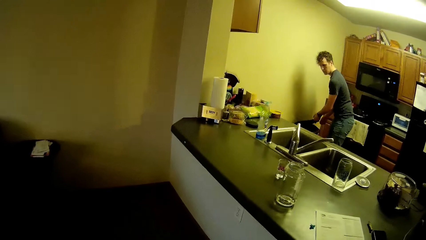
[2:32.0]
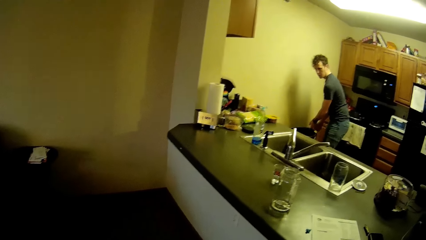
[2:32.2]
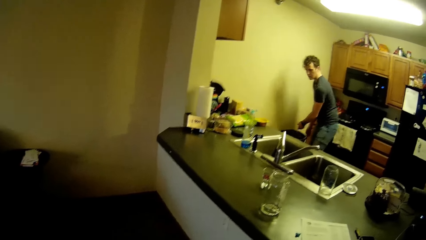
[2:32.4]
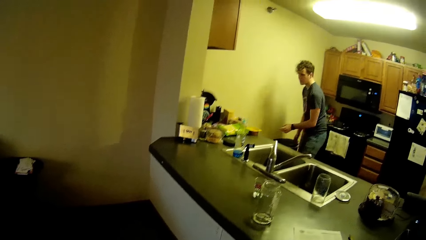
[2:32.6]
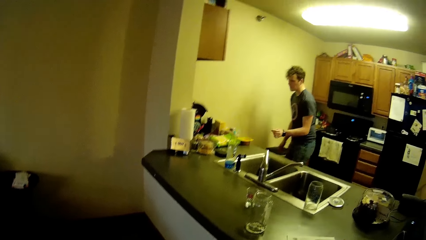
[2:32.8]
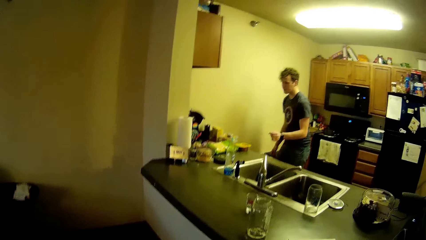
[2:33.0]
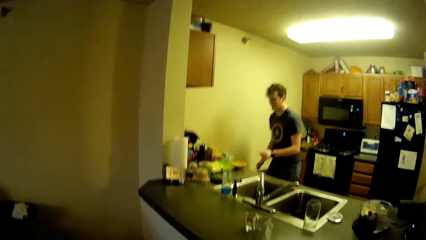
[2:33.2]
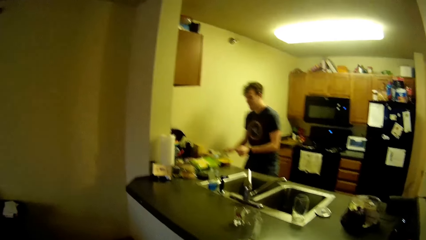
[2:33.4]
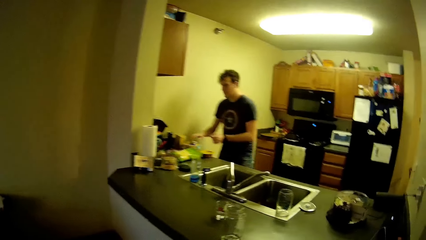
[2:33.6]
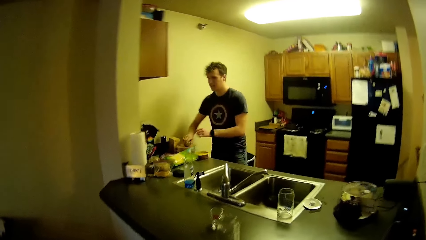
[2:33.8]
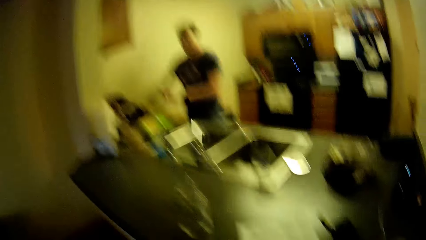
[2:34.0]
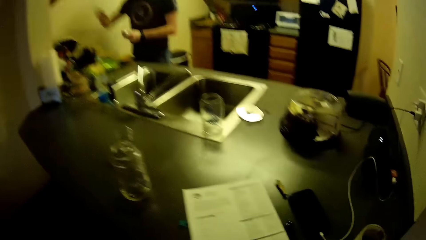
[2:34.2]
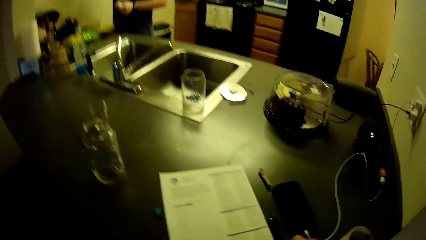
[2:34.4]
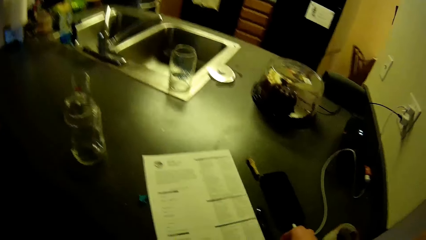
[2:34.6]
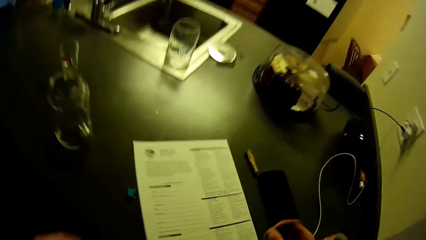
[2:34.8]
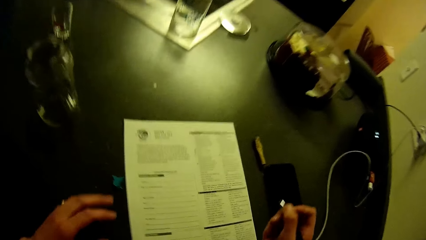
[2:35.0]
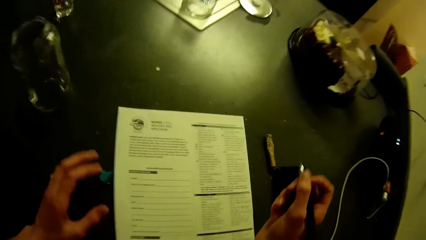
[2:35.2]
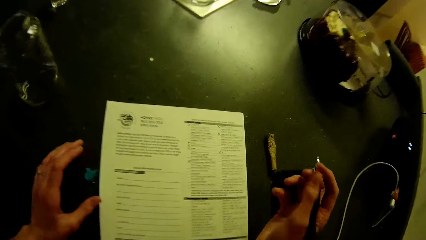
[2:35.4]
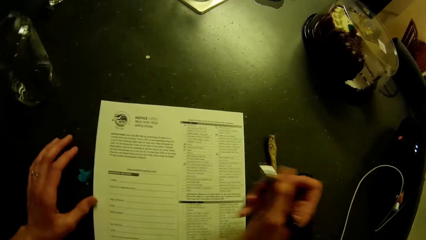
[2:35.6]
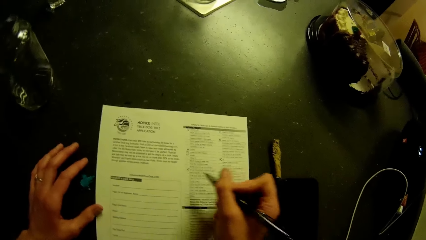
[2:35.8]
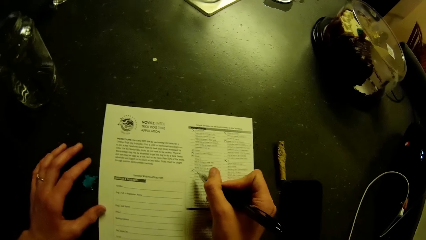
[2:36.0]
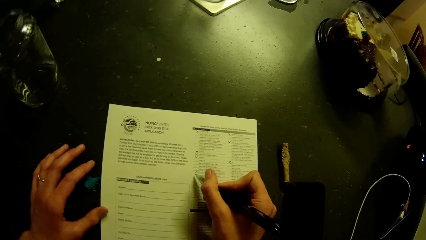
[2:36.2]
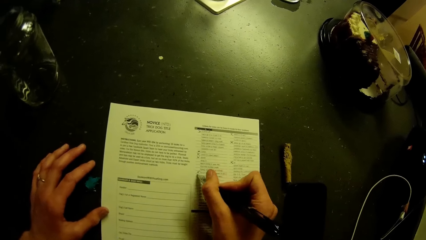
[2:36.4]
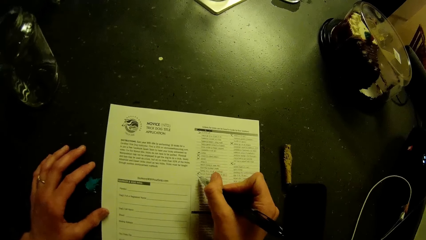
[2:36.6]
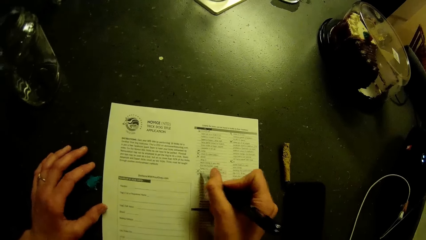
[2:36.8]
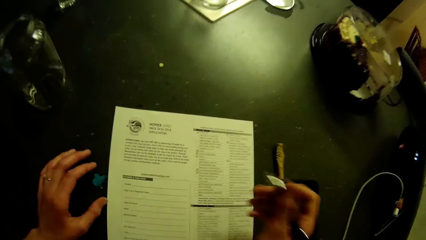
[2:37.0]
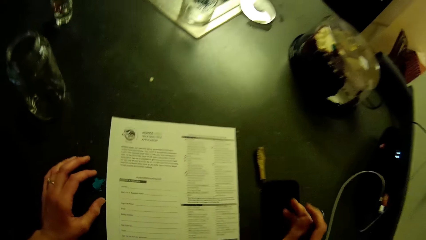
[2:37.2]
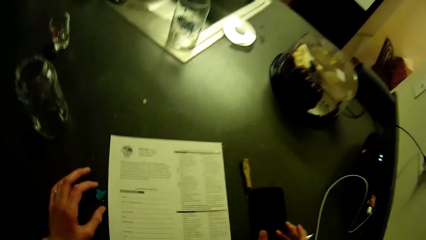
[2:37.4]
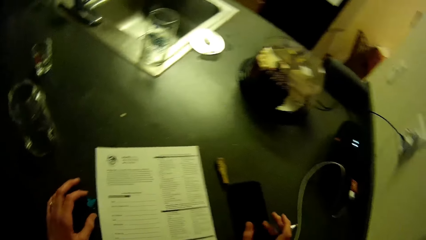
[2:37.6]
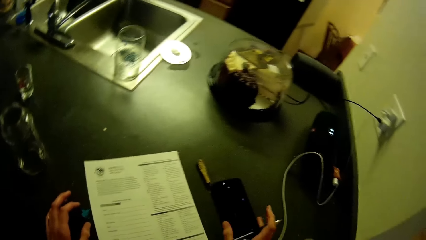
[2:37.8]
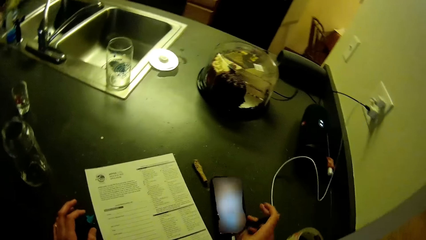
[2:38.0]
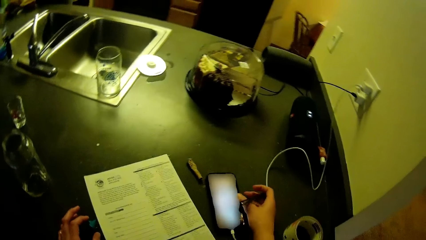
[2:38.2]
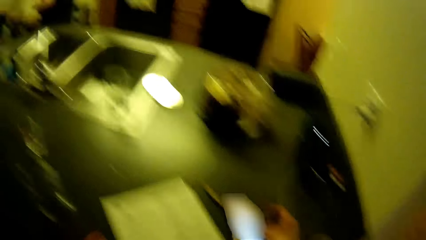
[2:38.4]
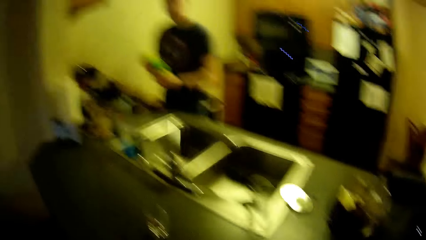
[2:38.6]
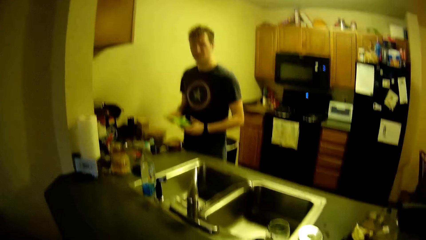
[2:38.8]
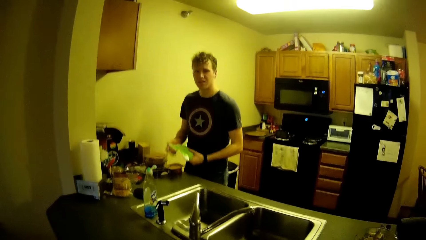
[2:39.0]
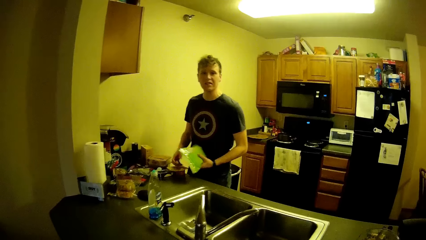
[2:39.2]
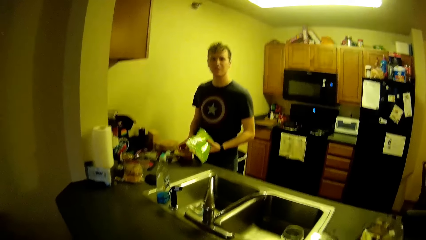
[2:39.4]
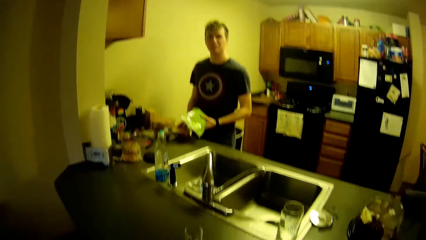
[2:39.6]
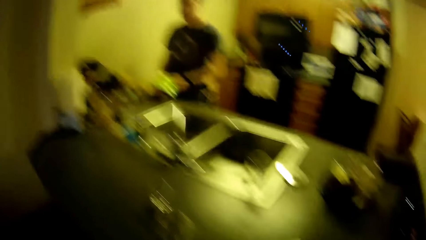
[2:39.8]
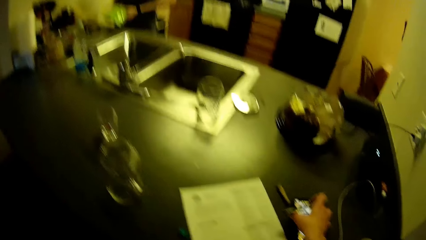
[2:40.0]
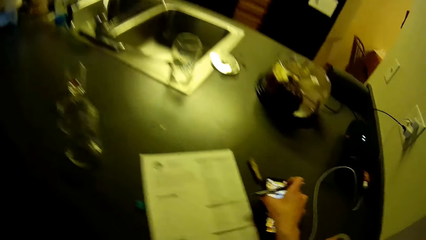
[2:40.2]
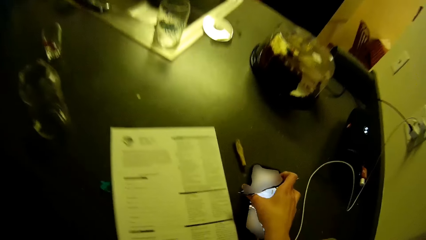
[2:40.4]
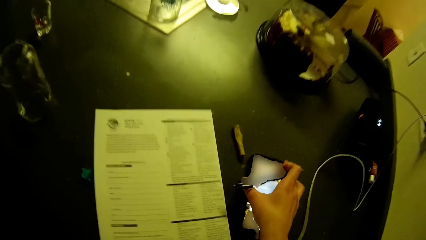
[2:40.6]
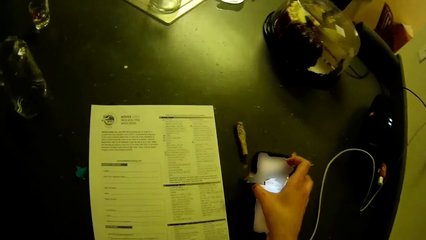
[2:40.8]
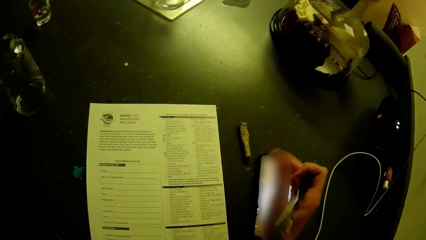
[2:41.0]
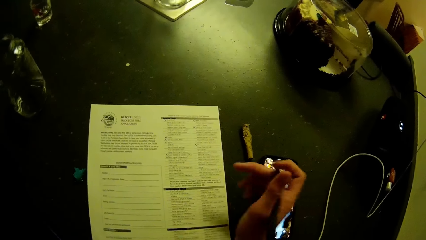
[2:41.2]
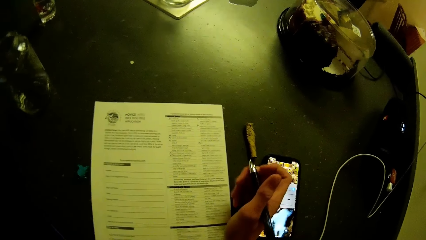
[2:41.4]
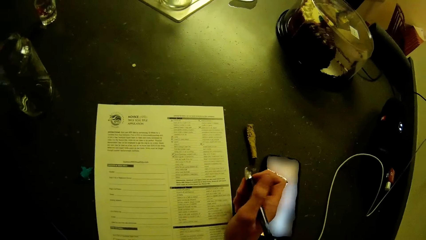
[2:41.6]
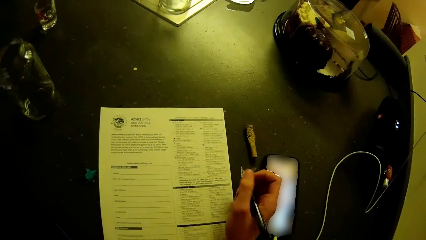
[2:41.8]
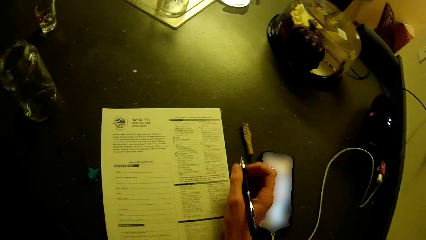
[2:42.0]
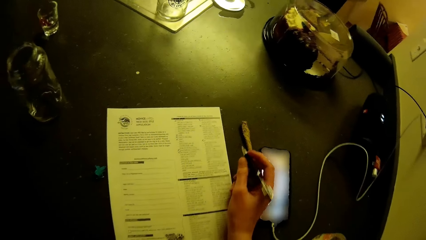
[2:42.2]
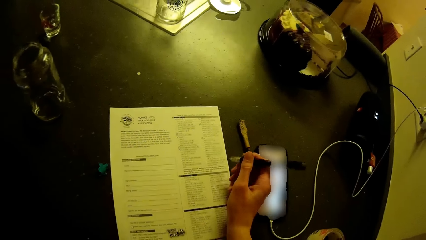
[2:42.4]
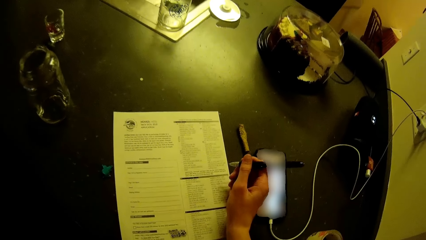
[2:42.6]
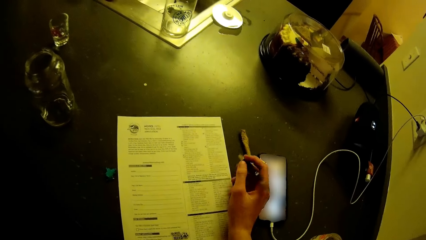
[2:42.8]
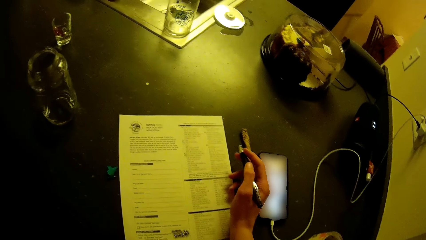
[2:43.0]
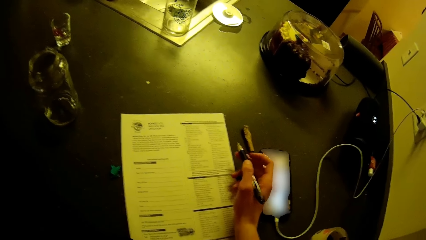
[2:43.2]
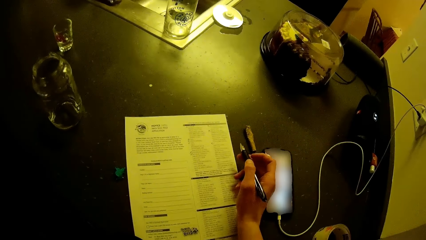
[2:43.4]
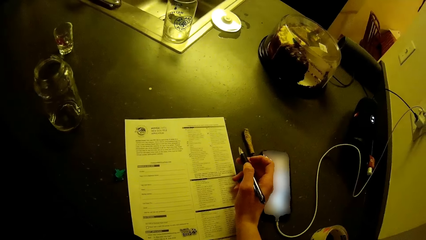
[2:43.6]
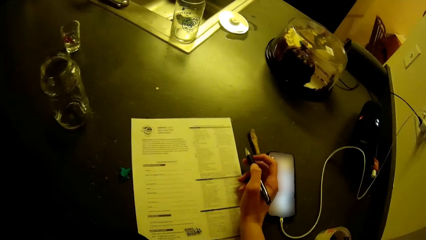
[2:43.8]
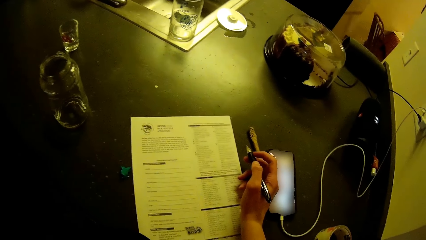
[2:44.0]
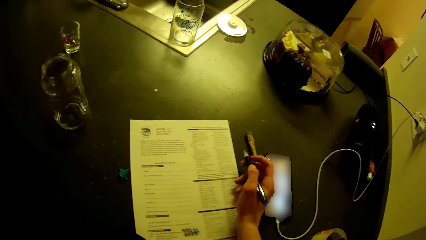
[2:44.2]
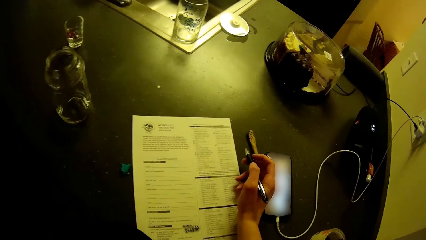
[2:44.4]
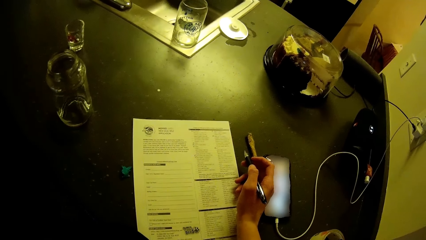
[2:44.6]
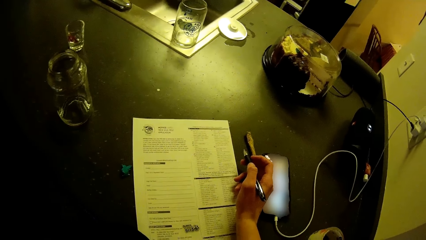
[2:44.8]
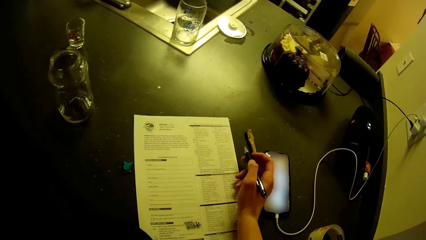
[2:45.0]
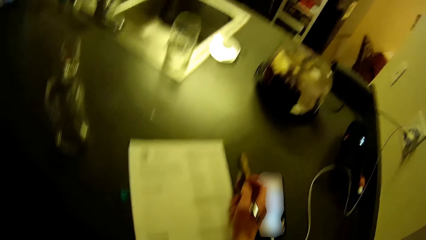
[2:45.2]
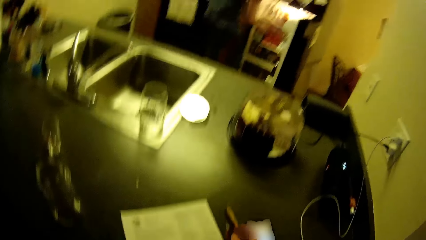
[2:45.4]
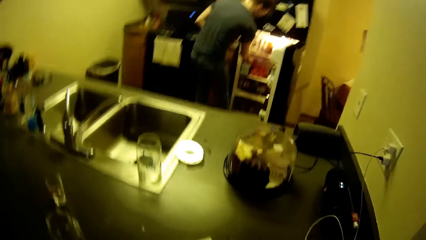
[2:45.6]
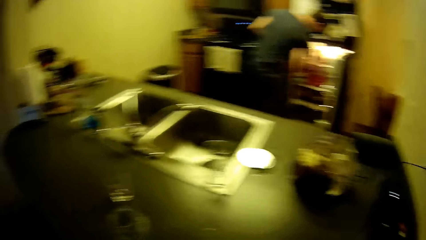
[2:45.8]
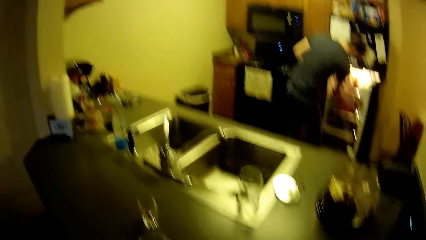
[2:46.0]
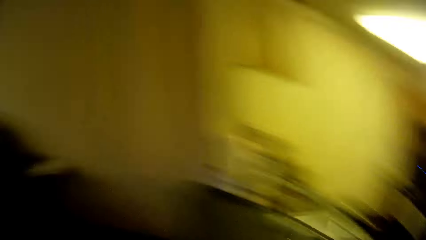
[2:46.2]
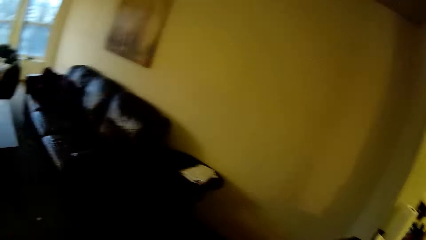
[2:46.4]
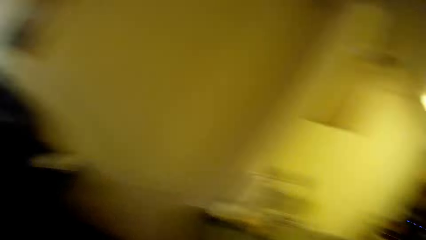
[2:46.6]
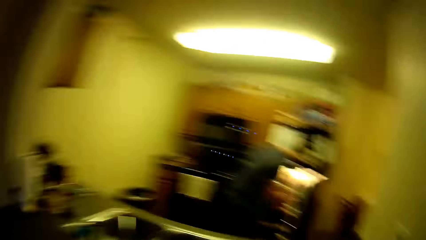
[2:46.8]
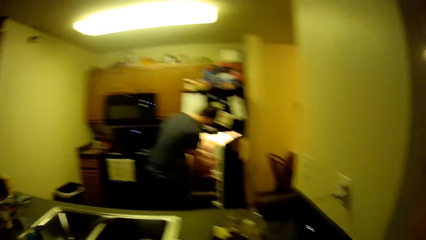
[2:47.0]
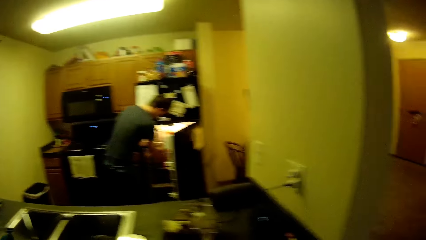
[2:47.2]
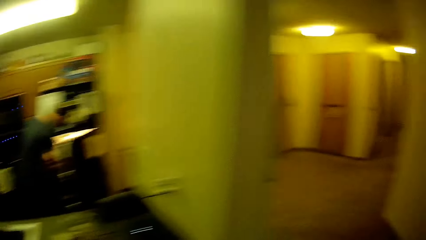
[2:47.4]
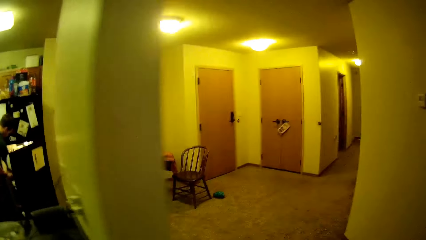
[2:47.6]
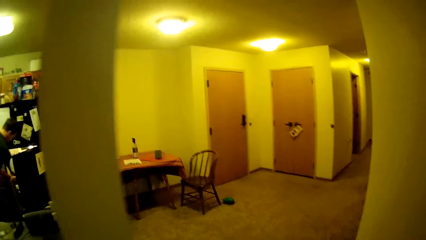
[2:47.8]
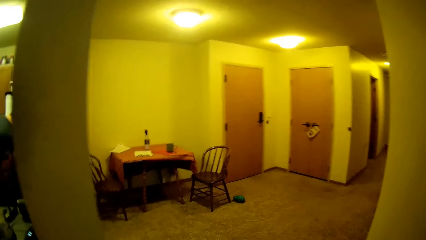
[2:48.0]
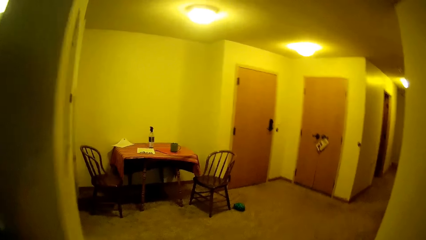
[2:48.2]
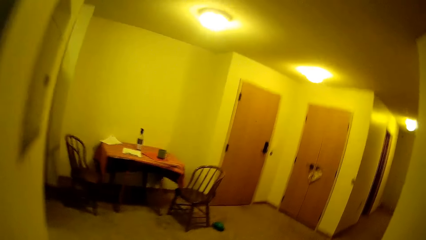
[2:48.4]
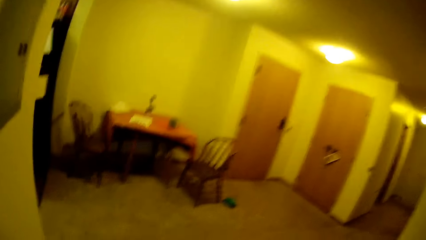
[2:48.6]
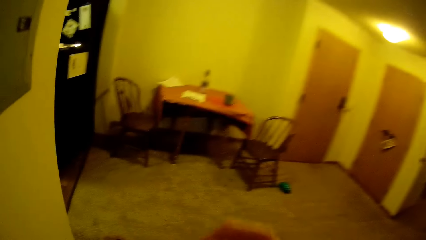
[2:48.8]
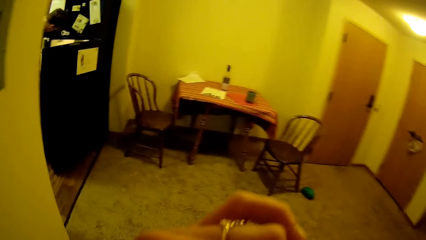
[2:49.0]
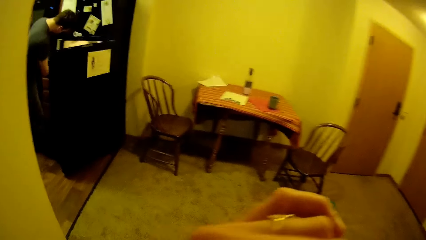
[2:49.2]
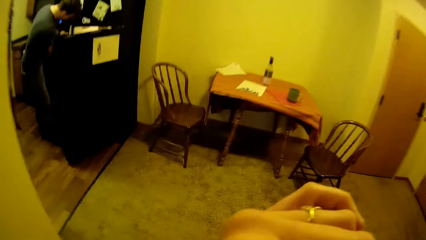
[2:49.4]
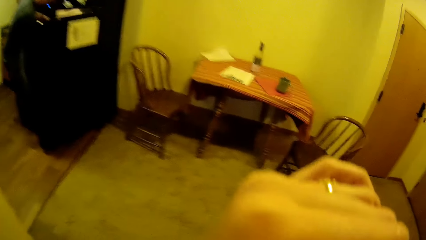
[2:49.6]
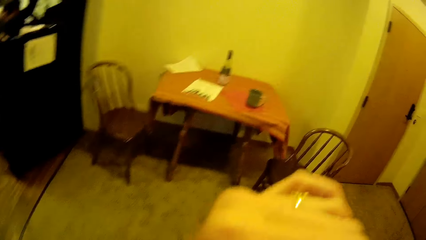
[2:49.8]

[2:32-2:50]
A man walks around the room. The man picks up a seal bag on the kitchen slab. The camera wearer picks up a pen from the counter top. She fills an application checklist on the kitchen slab. She marks the sheet of paper. She scrolls a cellphone on the counter top. The man stands in the room. The camera wearer scrolls the cellphone on the counter top. She puts her hand on the sheet of paper. The man opens a fridge. The man stands in the room. The camera wearer walks towards a table. She walks around the room.
